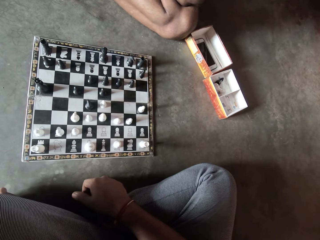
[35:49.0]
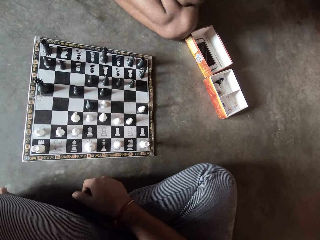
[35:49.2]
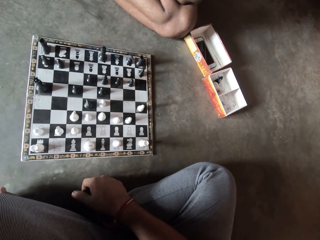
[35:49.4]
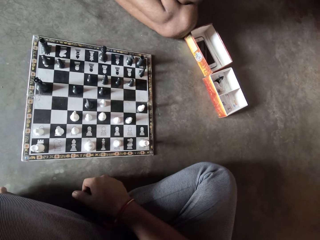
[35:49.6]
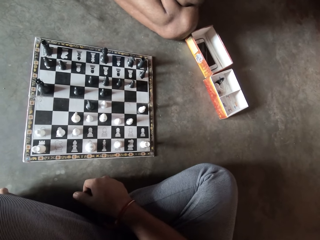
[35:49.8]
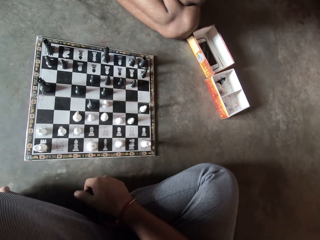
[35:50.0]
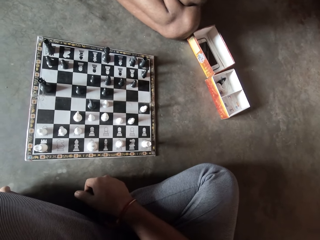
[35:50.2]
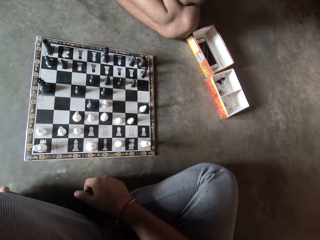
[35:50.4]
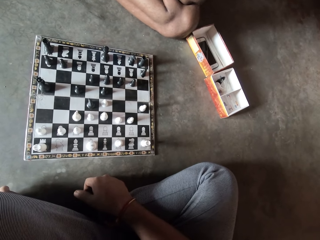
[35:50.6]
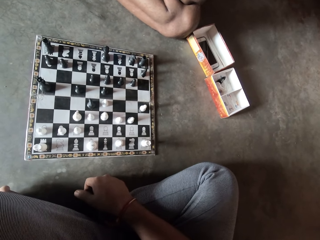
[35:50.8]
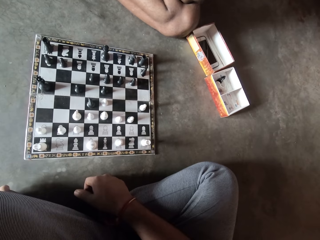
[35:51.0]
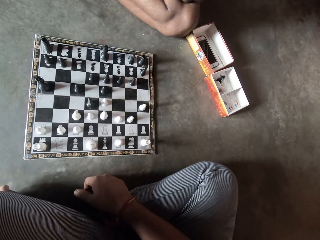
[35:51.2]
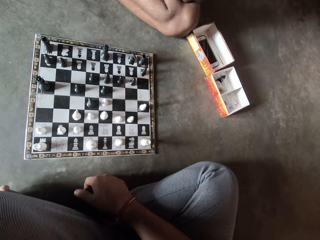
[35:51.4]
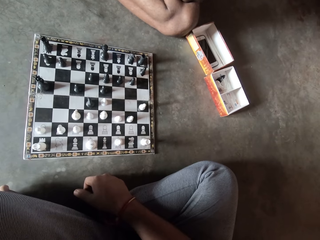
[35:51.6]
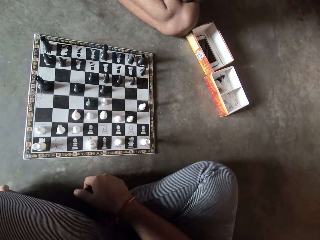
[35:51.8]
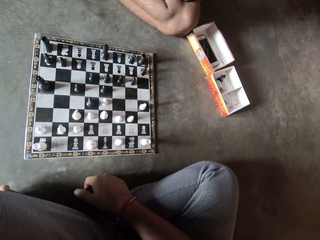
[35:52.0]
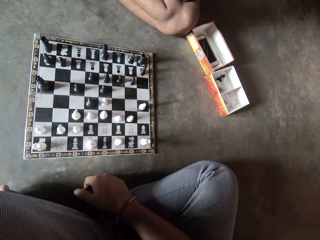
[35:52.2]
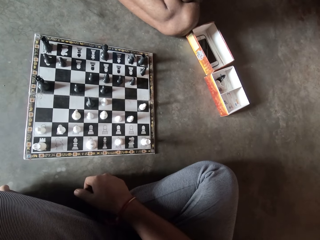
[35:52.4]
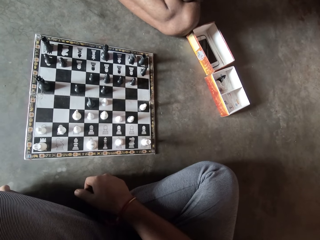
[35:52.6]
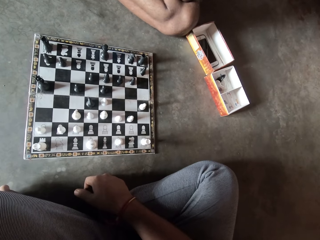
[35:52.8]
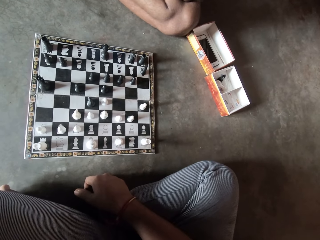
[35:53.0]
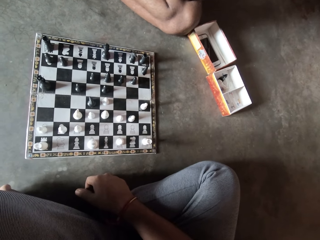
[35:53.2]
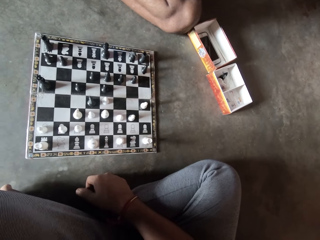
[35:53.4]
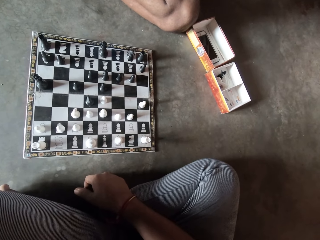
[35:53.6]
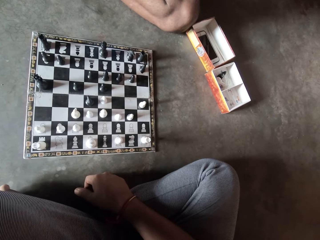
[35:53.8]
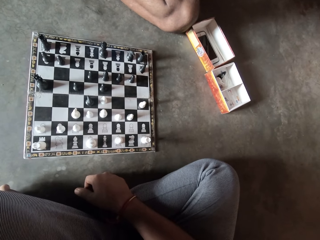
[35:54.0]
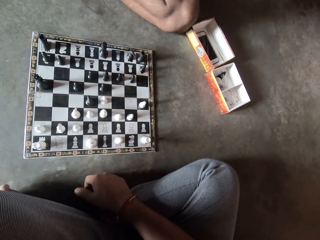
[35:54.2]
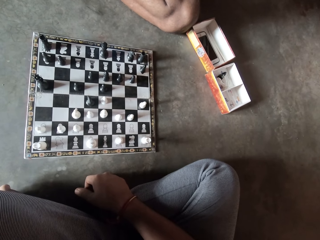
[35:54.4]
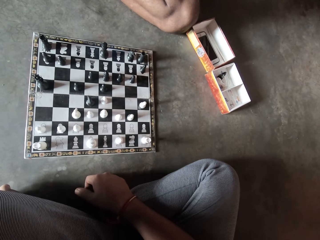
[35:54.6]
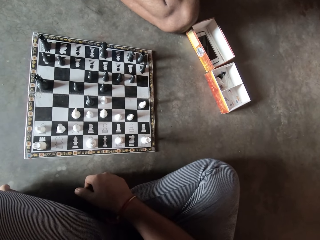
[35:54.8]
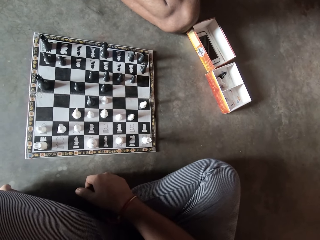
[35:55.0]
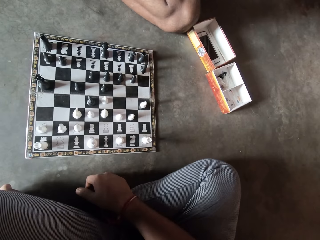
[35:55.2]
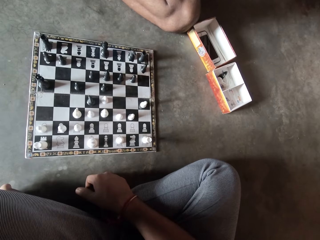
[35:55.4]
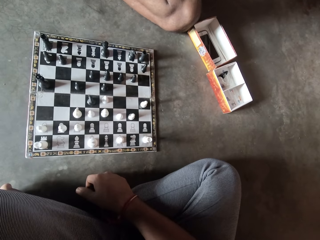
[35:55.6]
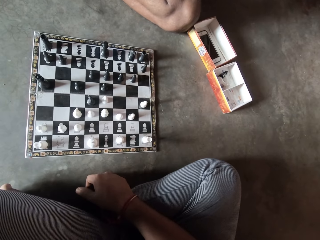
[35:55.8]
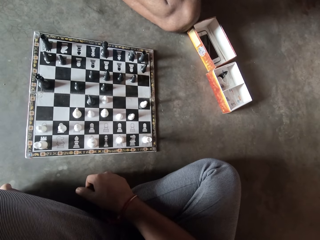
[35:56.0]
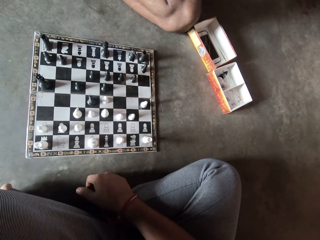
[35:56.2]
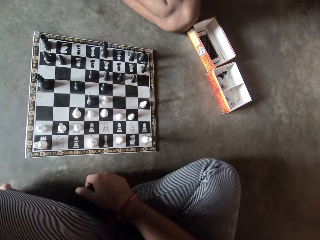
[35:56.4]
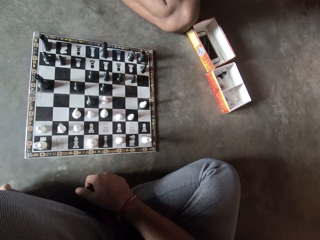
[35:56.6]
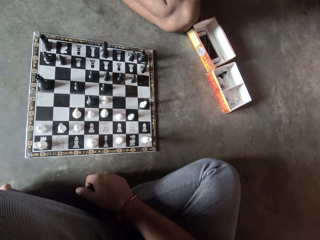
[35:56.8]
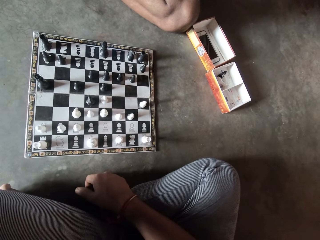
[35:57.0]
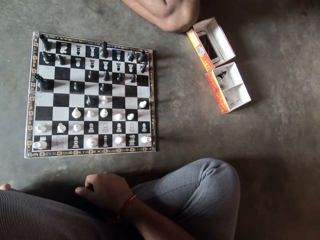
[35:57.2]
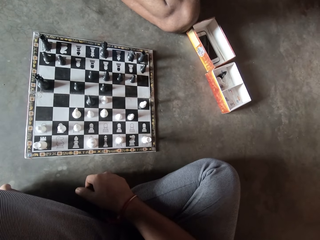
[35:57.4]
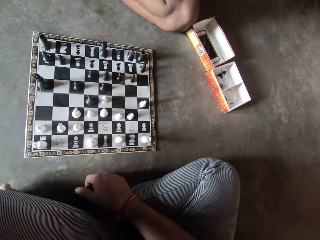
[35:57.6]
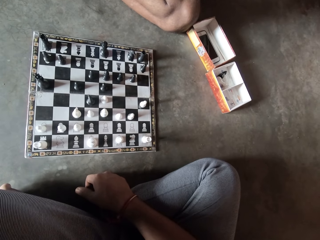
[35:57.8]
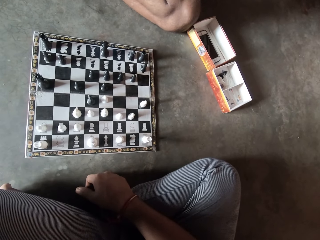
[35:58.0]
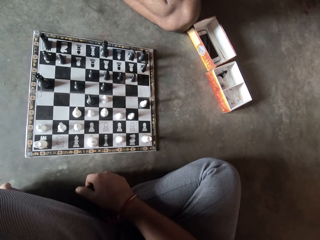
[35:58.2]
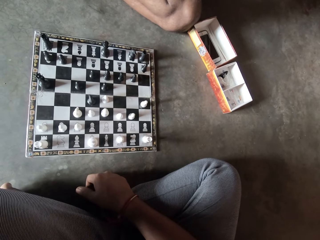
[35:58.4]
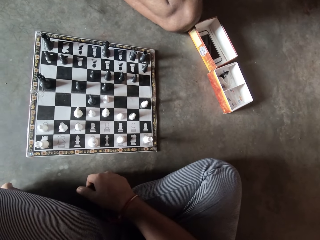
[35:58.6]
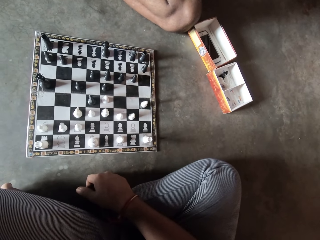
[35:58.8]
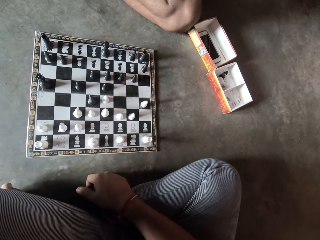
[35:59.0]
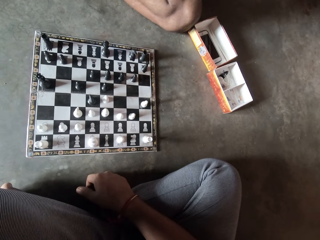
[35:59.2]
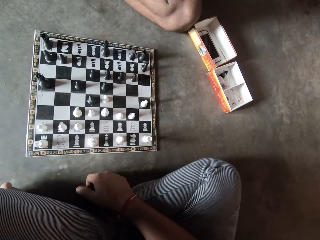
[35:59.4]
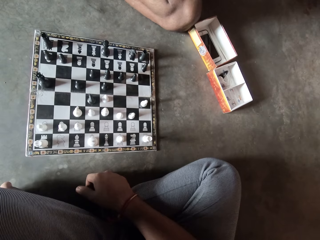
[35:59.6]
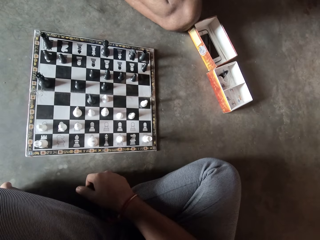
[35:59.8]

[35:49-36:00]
The camera wearer looks at the draft game board.

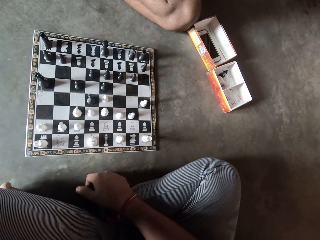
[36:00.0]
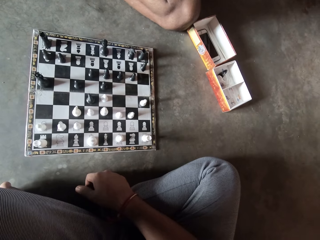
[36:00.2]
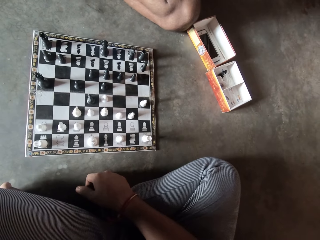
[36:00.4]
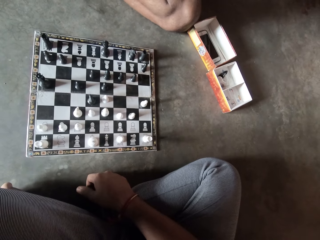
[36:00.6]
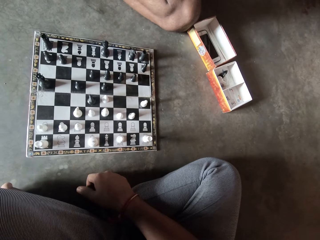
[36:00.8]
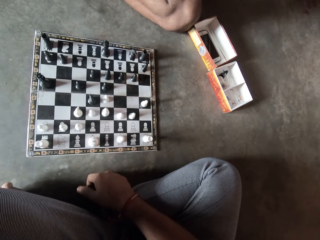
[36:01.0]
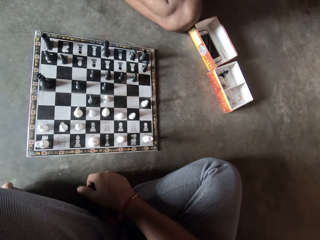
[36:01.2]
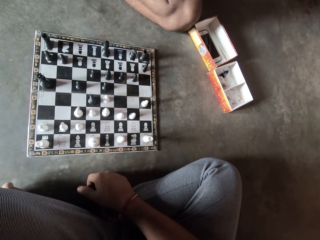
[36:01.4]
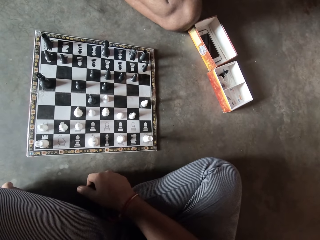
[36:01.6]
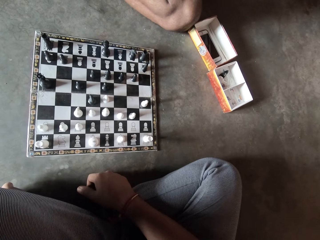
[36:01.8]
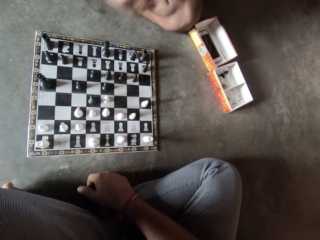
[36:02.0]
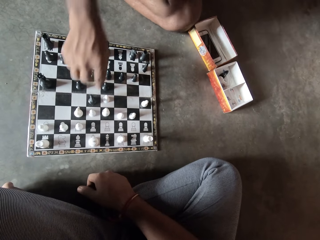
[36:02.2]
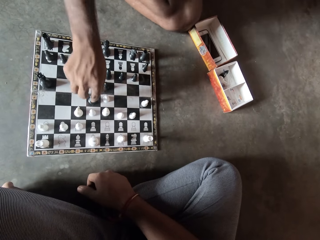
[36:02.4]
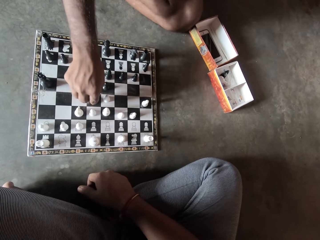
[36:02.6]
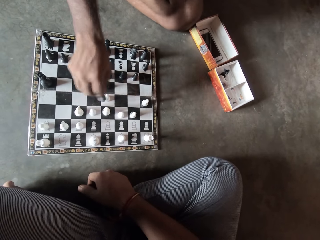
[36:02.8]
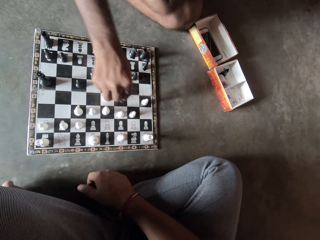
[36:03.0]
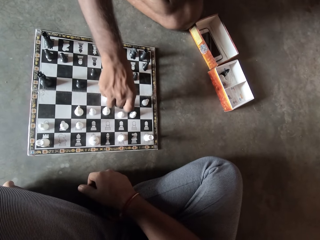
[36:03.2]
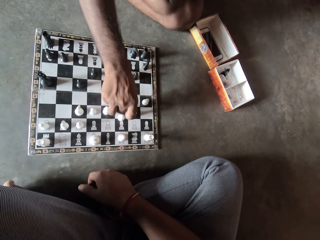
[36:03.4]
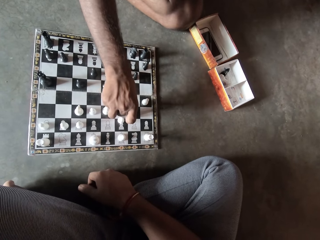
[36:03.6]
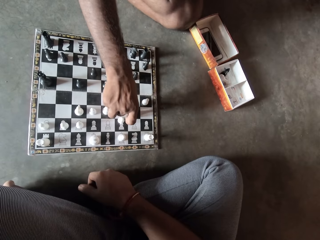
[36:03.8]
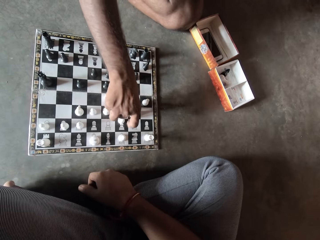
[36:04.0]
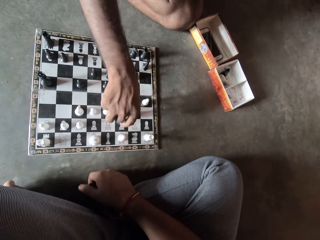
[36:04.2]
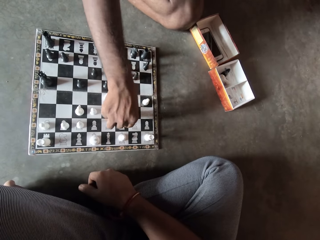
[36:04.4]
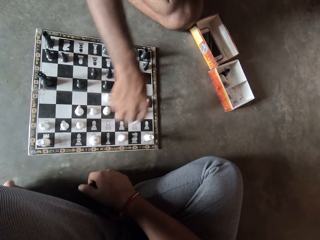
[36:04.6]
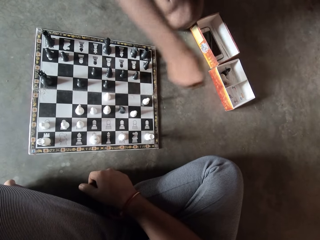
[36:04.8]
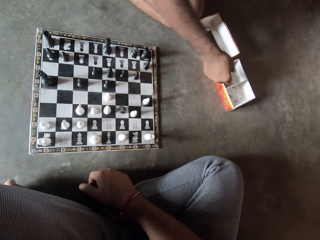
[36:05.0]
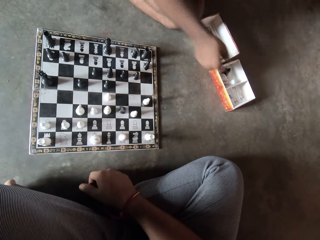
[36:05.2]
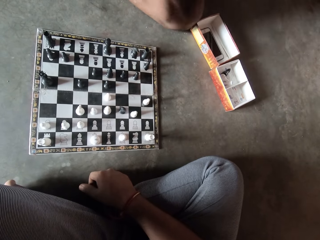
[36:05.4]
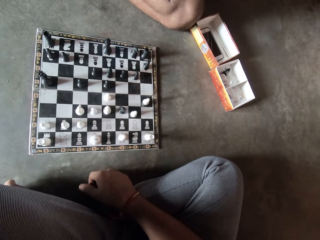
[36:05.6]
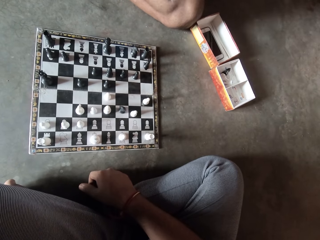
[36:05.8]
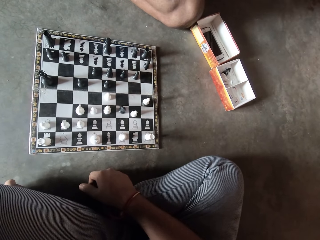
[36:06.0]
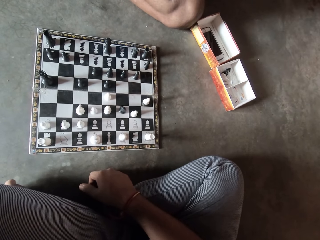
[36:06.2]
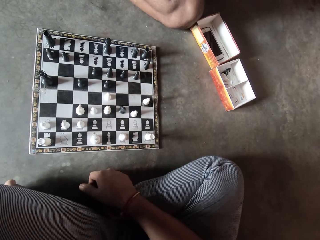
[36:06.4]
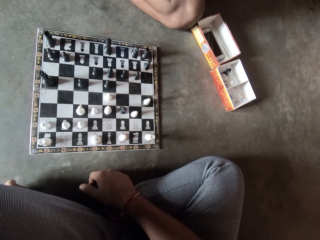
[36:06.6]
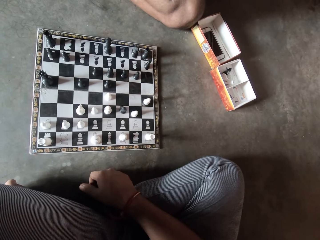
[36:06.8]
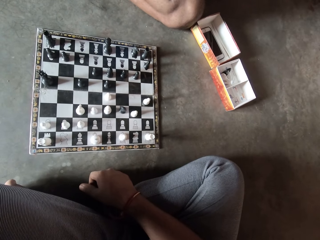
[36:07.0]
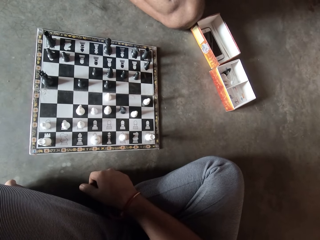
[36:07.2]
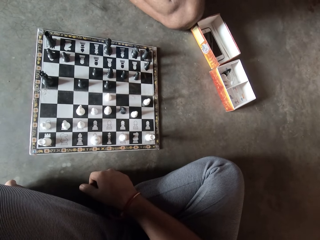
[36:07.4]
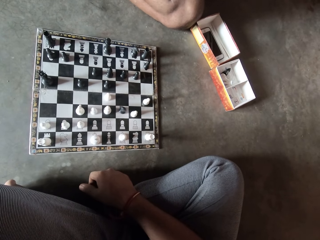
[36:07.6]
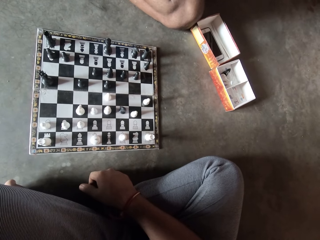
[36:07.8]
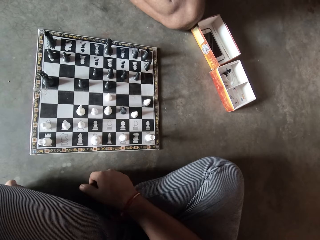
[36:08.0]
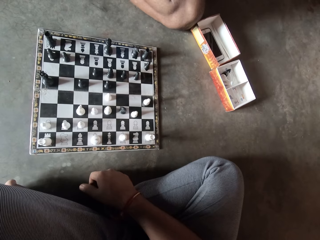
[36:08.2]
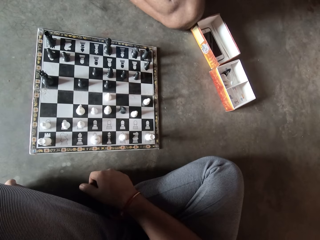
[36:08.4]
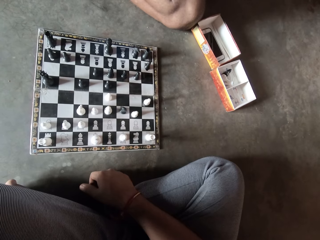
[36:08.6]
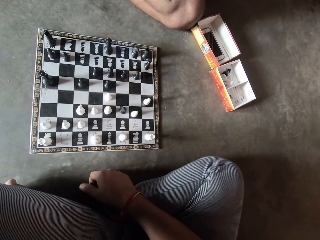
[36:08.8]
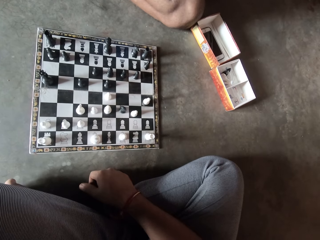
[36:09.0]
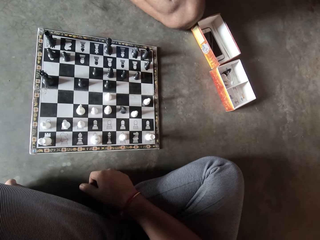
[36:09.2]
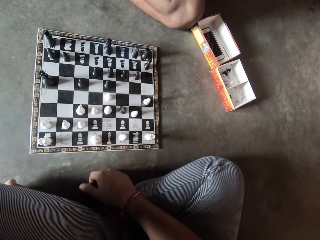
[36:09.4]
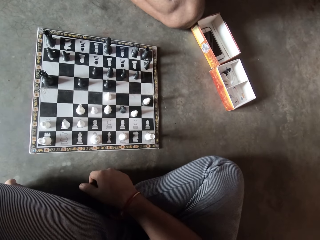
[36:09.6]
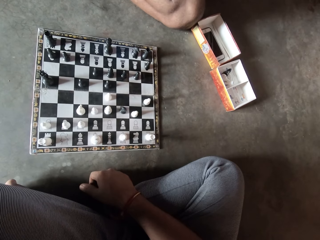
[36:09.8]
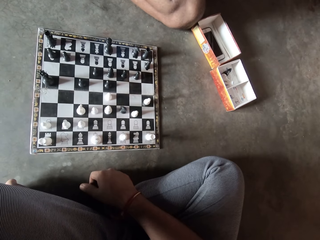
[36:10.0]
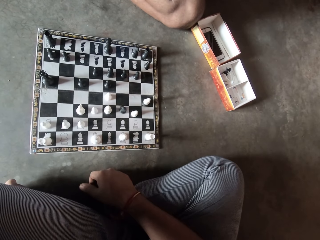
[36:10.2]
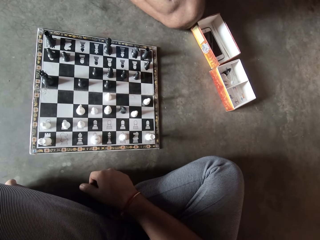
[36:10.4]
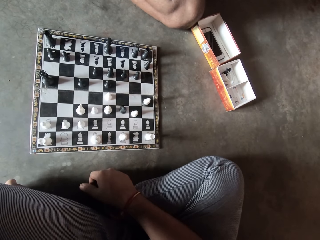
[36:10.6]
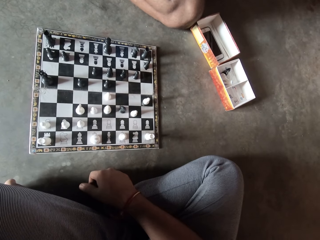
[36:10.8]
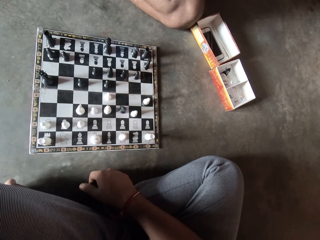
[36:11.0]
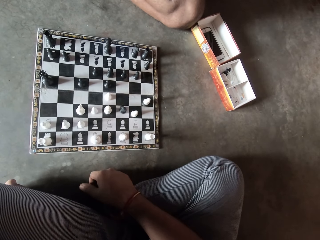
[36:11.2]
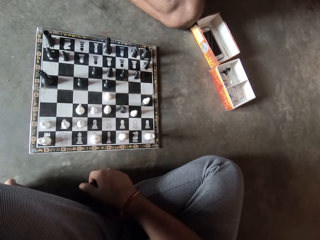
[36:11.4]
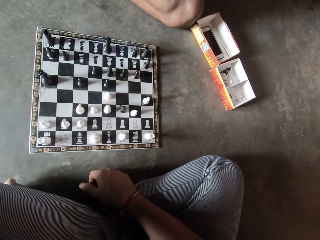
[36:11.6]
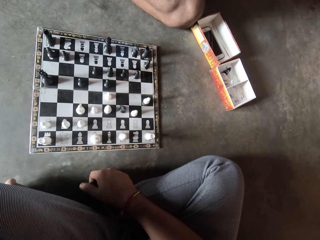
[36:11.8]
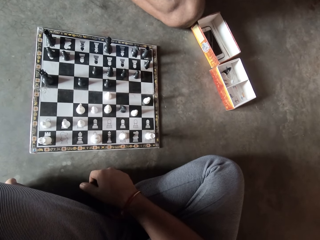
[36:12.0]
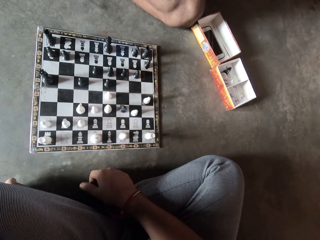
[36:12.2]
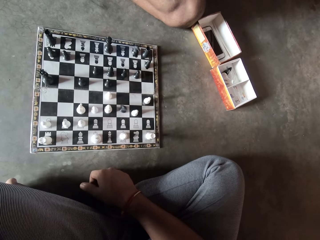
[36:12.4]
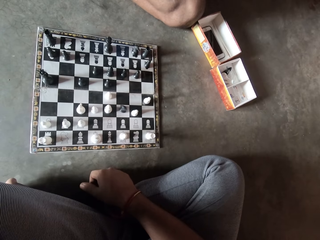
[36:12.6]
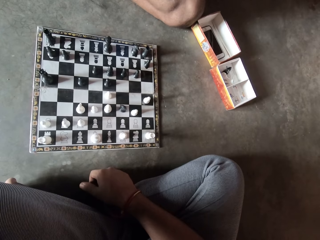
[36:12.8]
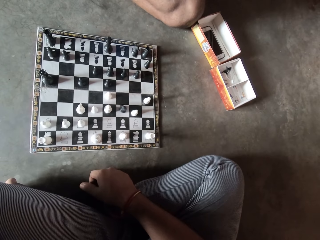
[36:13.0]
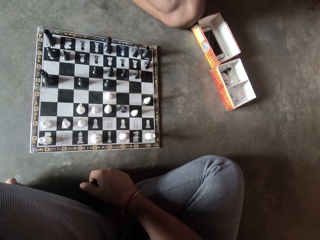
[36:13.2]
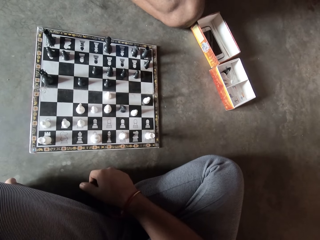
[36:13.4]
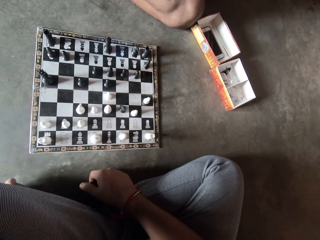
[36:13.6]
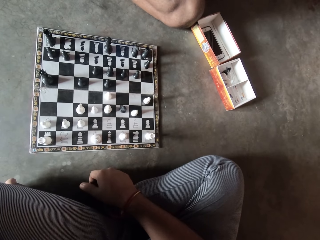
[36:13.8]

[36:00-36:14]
A man makes a move on the chess board with his right hand. The man picks up a chess piece with his right hand and drops the chess piece in a carton on the floor with his right hand. The camera wearer looks at the draft game board.
